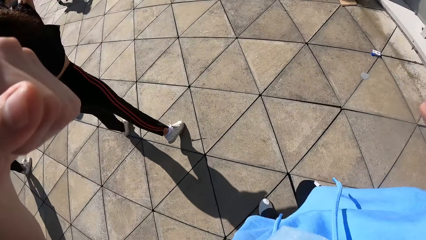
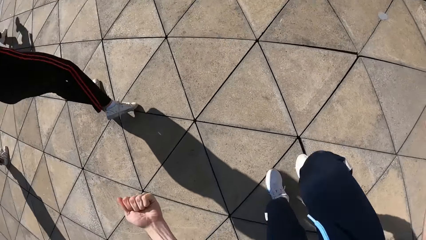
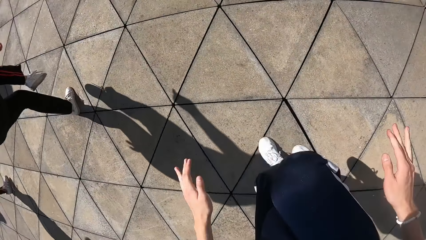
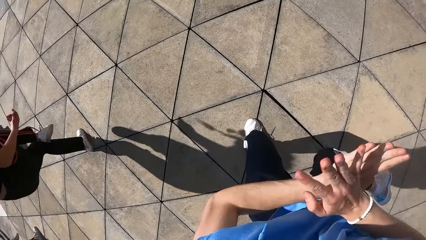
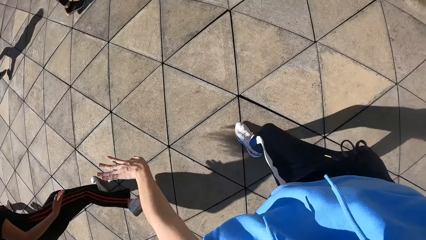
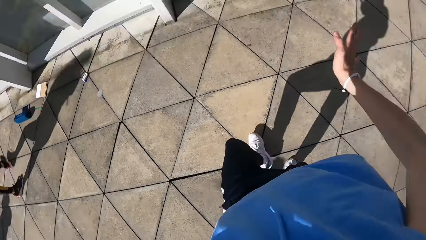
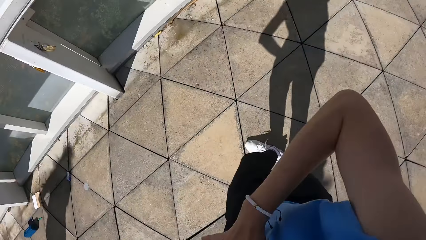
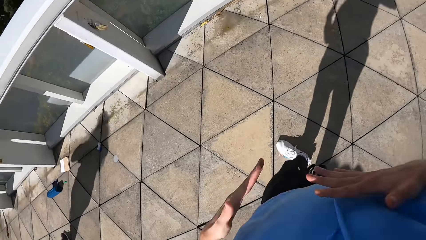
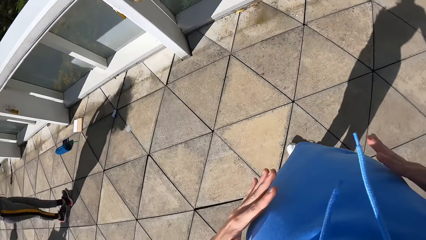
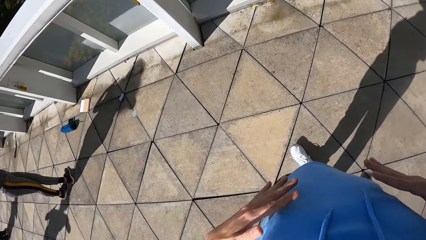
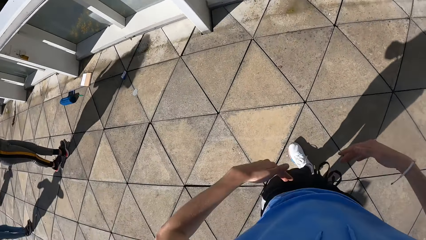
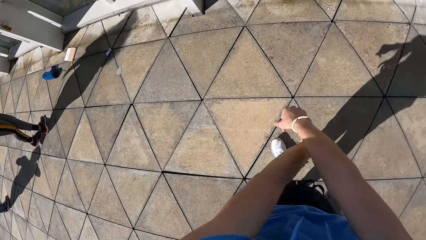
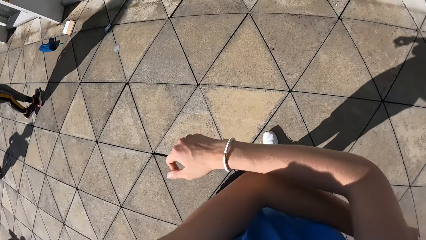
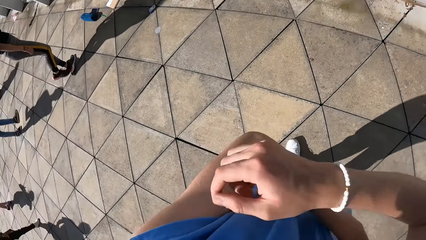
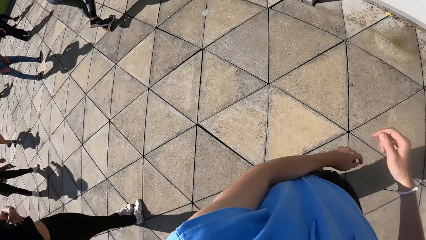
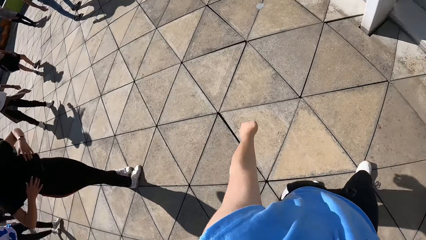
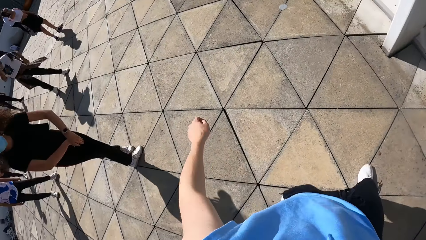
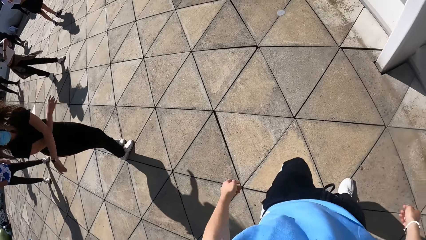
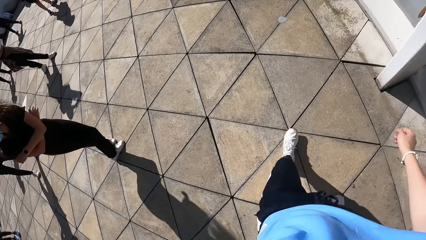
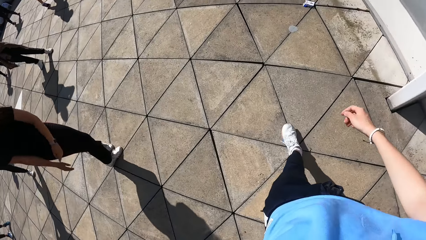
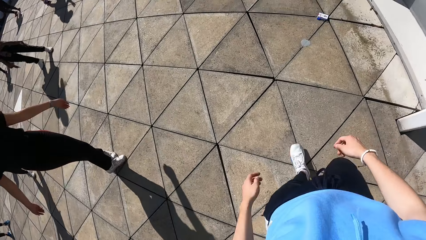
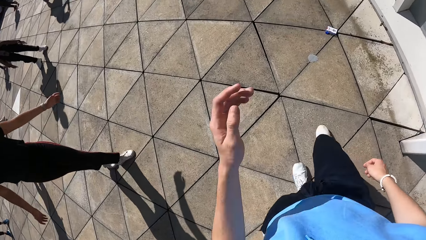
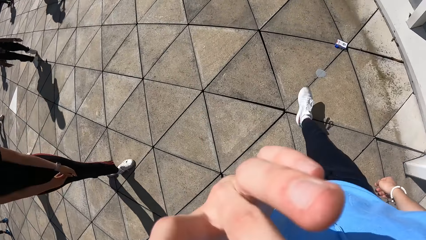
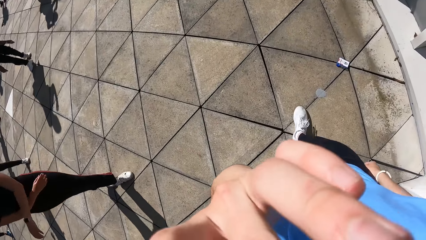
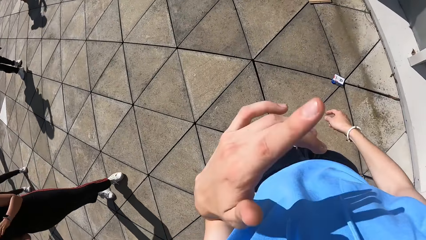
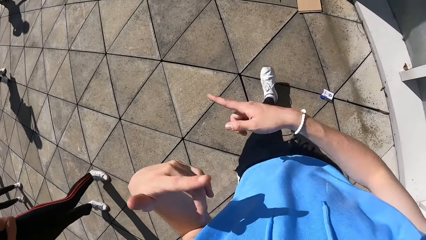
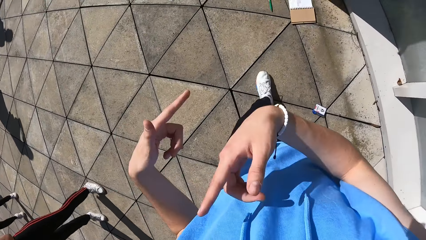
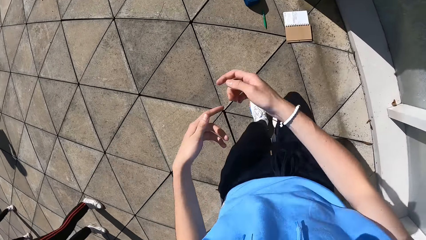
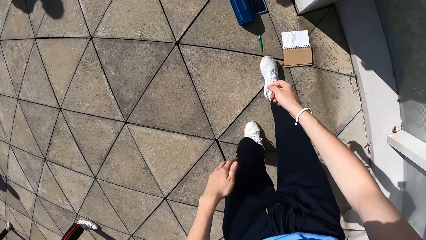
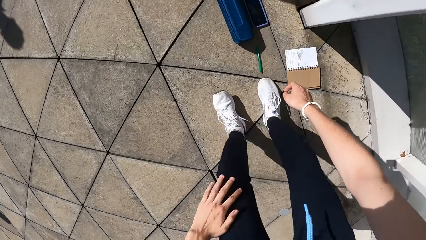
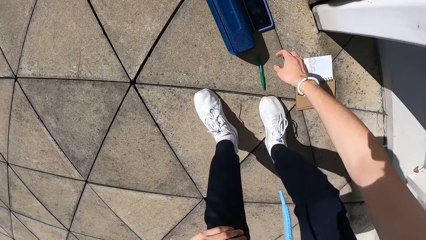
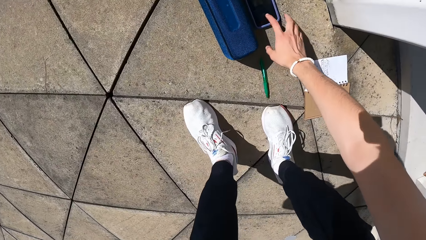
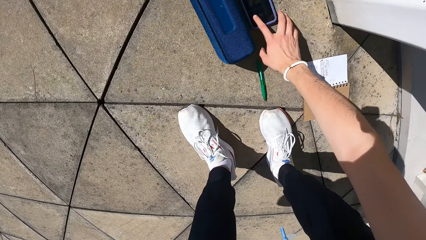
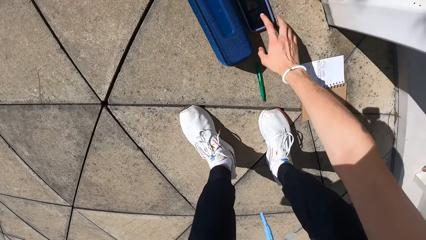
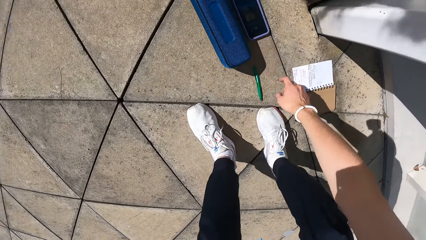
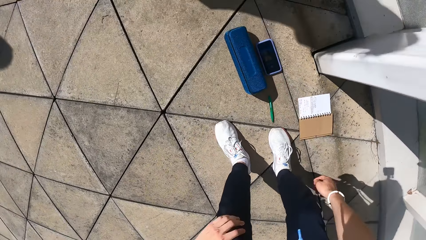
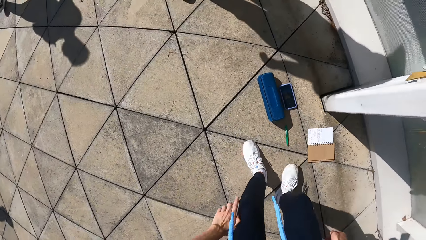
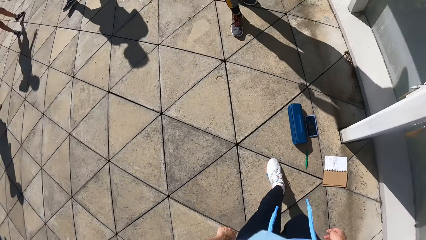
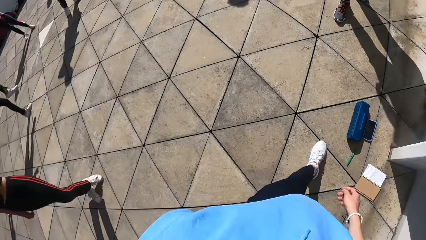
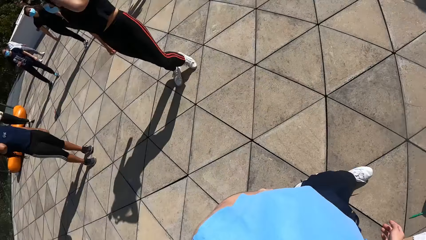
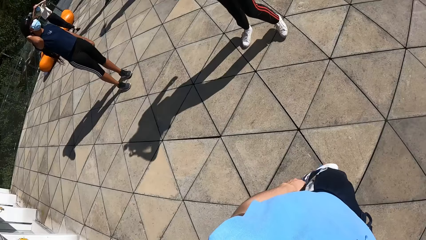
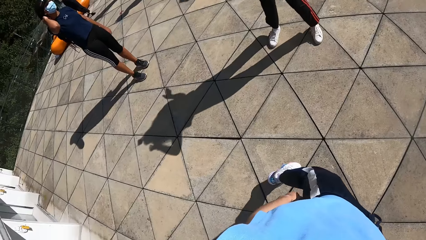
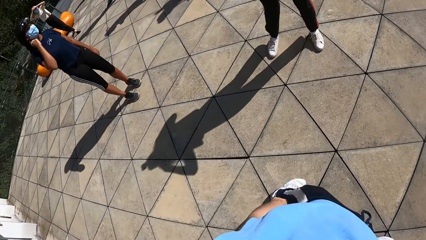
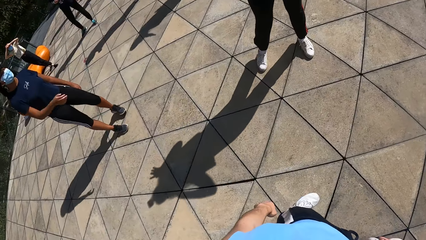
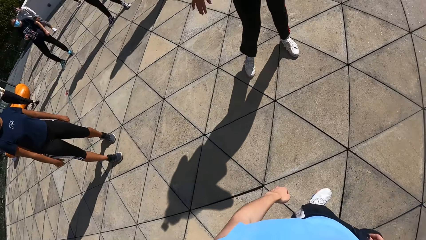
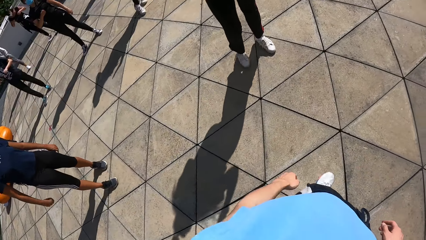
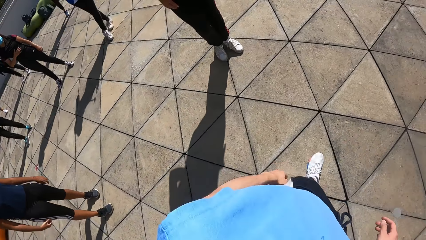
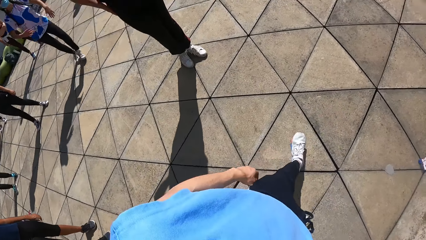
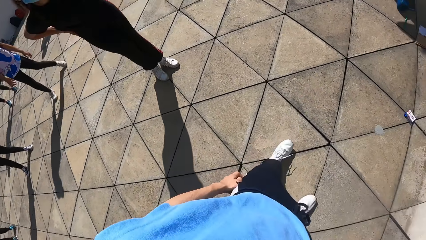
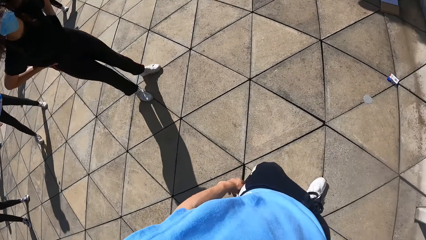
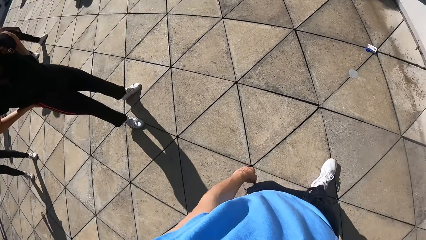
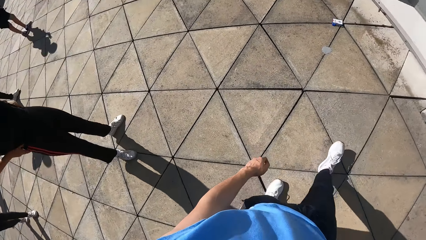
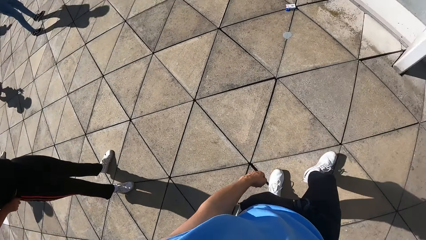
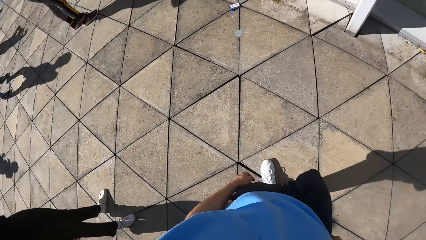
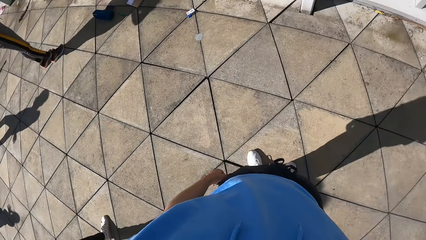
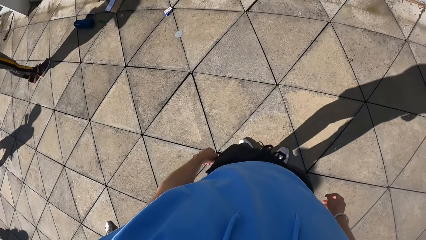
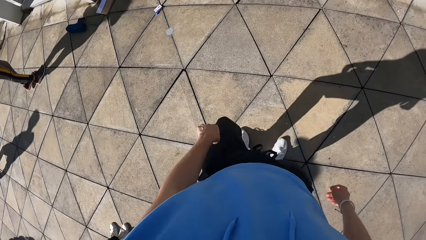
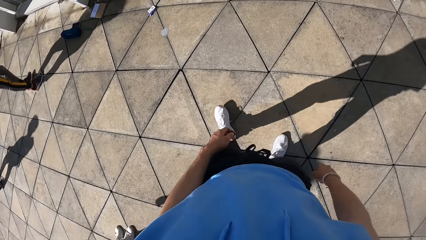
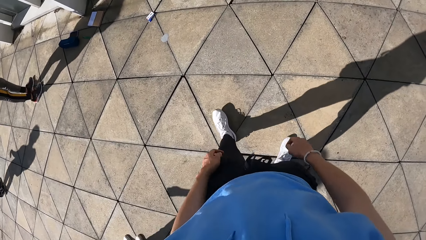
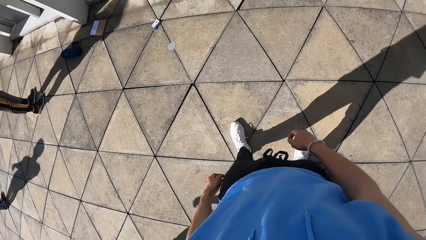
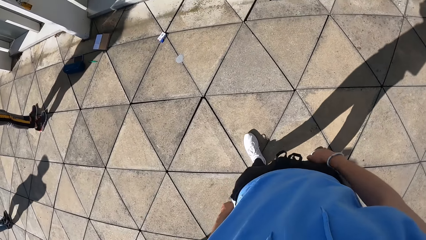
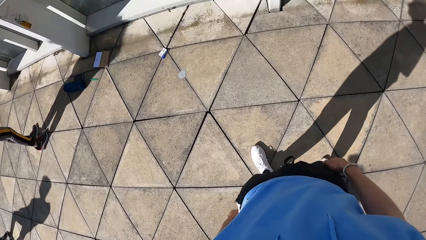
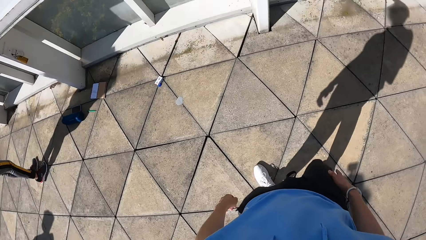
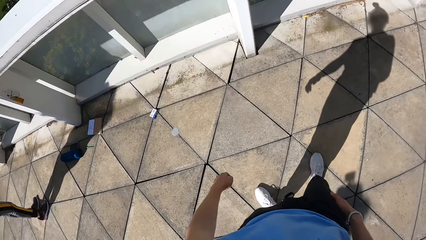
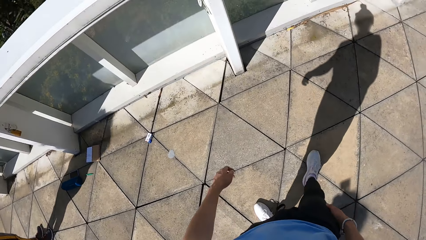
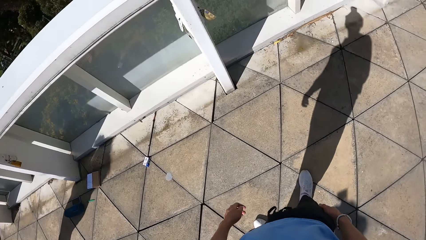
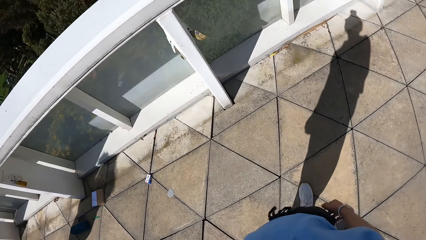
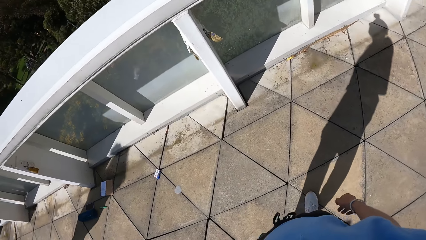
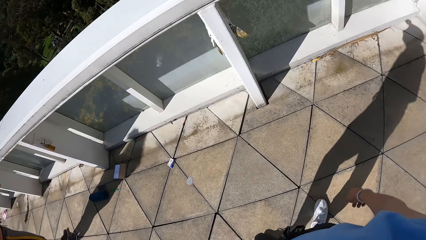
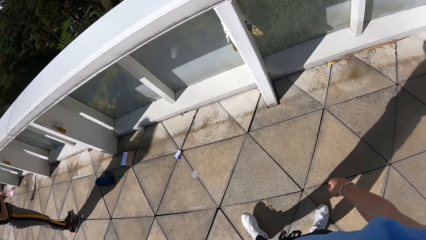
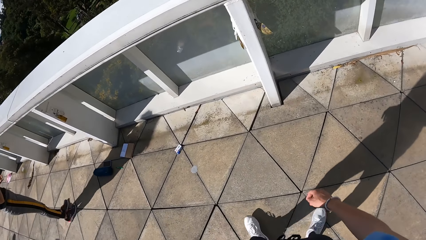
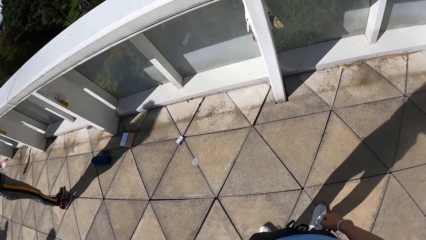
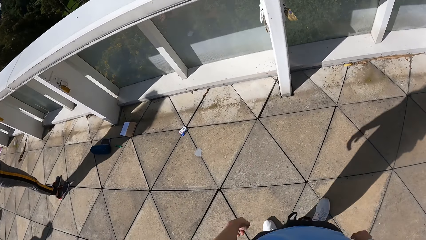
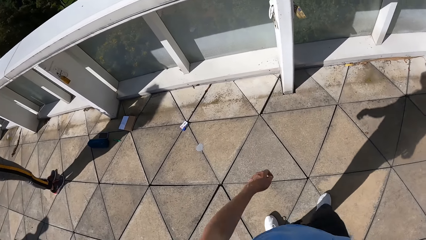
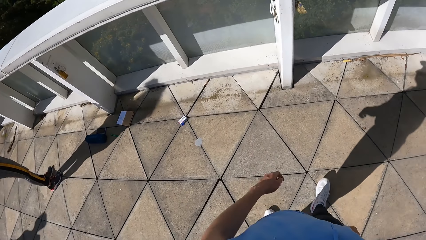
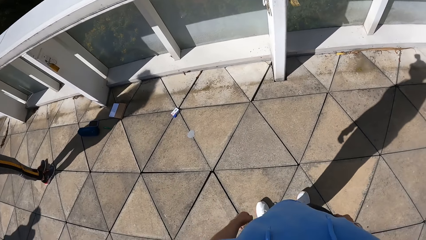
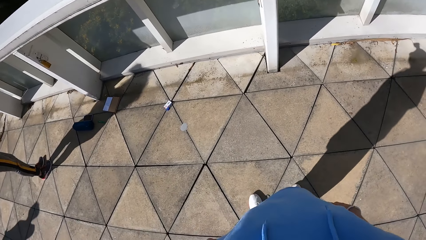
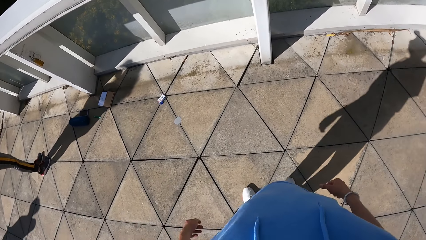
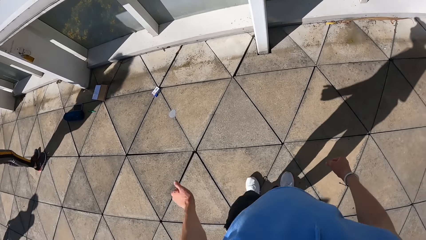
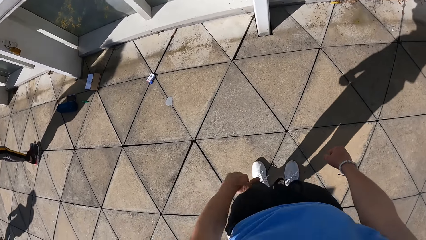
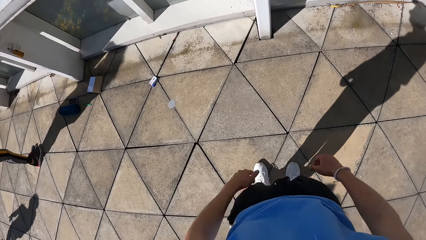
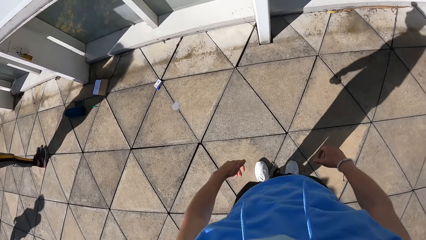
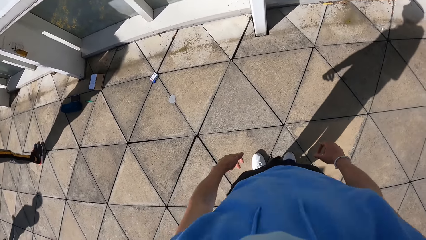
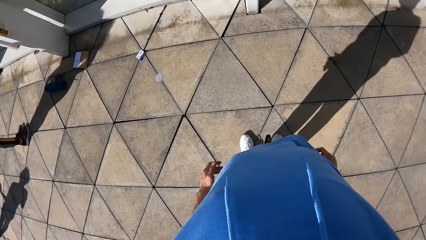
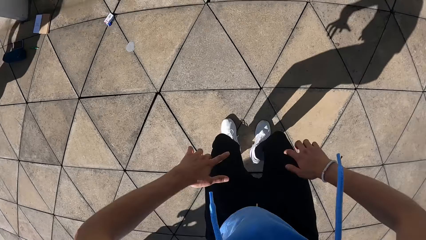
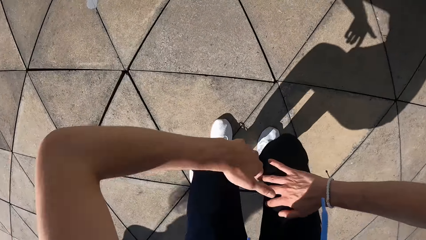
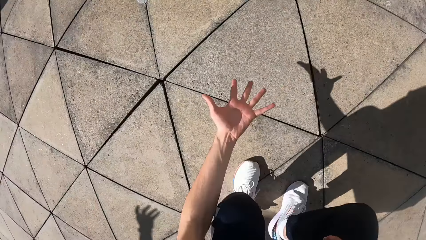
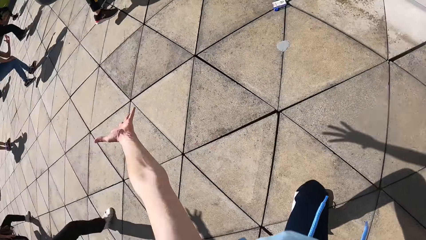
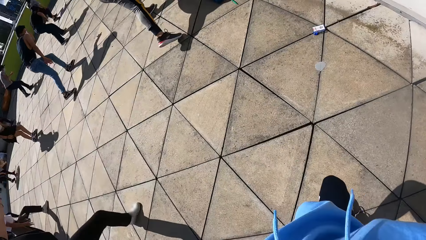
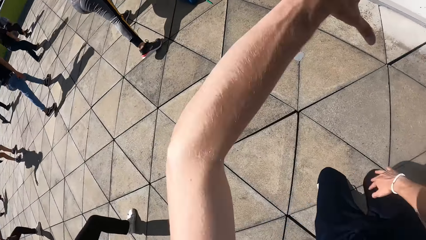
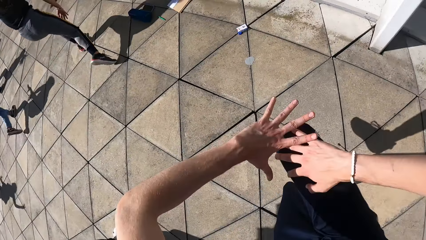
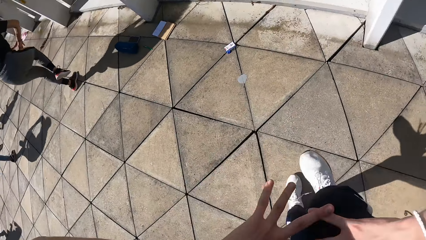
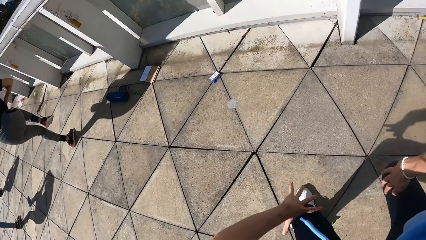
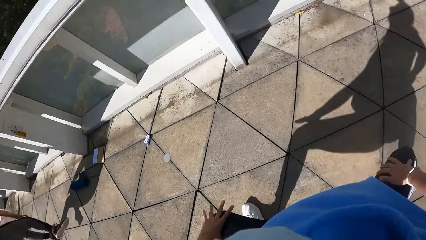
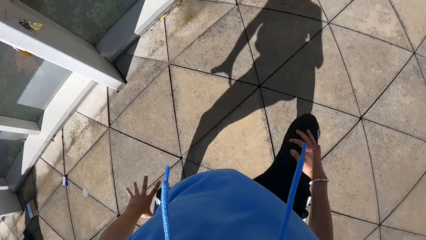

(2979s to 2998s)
The camera wearer lifts the right leg. He lifts the left leg. He touches the ribs. He swings the hands. He walks around. He touches the camera with the left hand. He looks at the hands. He operates the phone on the ground with his right hand. He walks away from the phone on the ground, back to his position. He teaches dance lessons. He dances.
